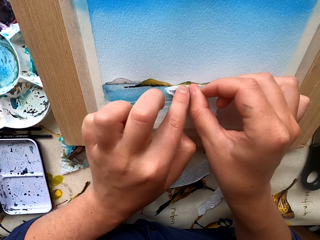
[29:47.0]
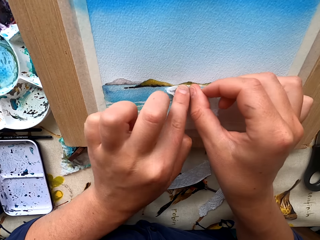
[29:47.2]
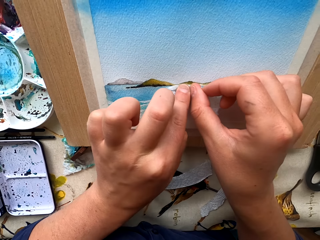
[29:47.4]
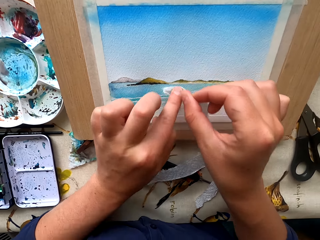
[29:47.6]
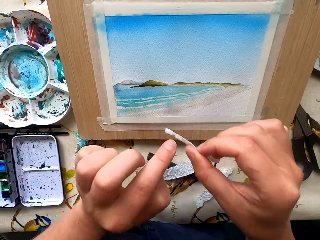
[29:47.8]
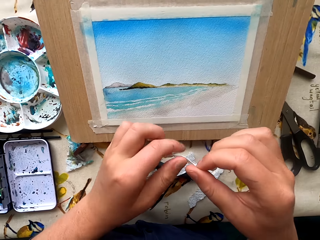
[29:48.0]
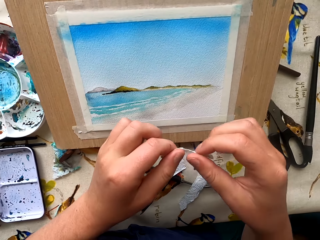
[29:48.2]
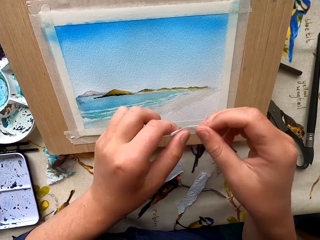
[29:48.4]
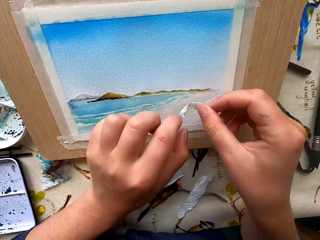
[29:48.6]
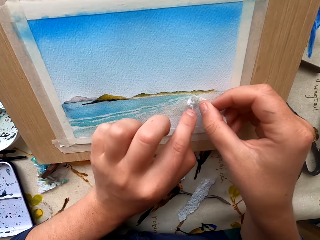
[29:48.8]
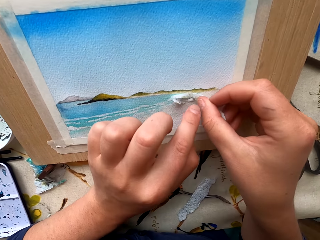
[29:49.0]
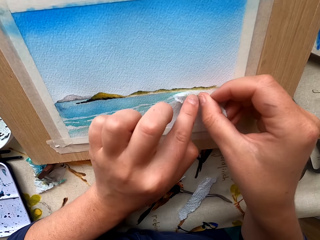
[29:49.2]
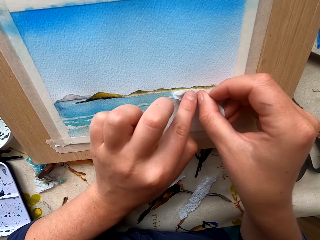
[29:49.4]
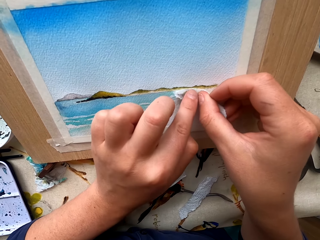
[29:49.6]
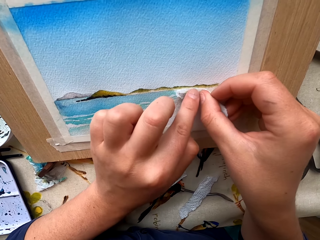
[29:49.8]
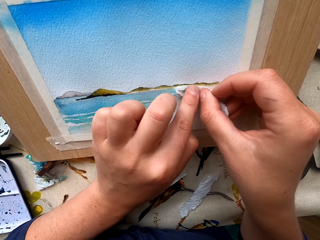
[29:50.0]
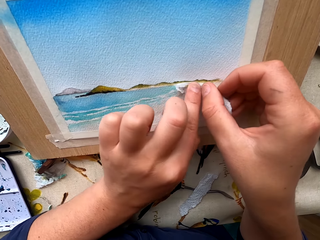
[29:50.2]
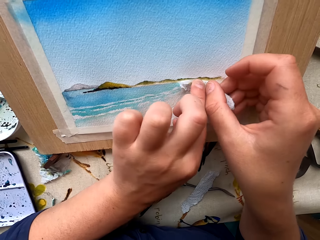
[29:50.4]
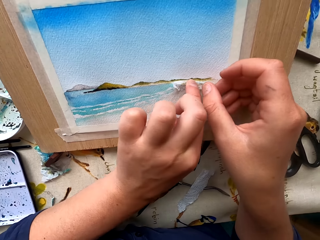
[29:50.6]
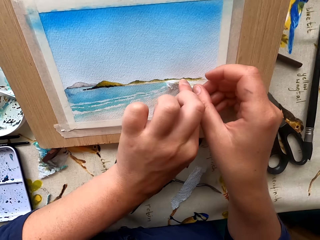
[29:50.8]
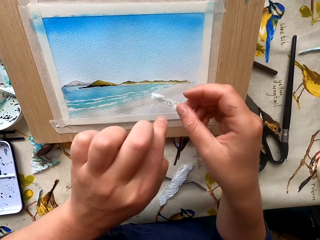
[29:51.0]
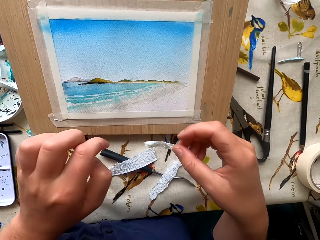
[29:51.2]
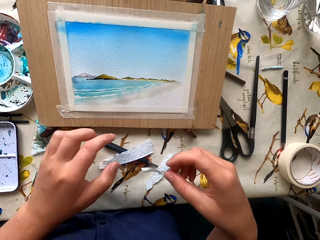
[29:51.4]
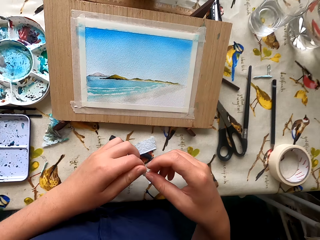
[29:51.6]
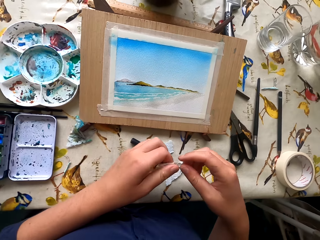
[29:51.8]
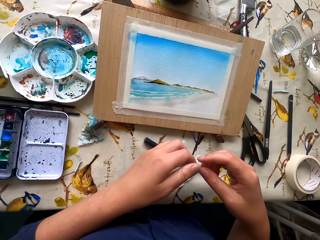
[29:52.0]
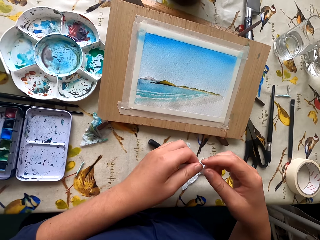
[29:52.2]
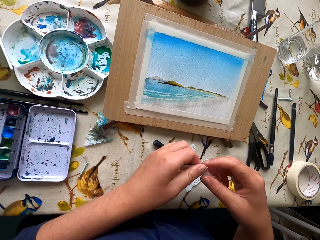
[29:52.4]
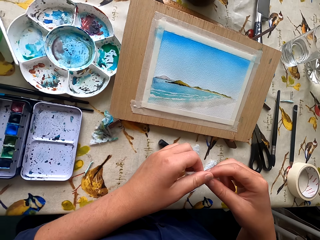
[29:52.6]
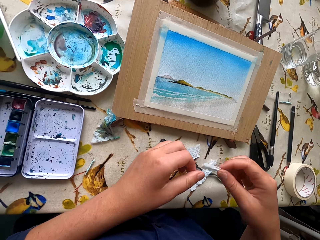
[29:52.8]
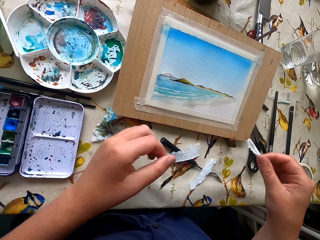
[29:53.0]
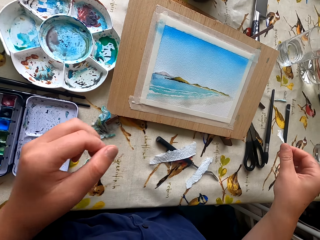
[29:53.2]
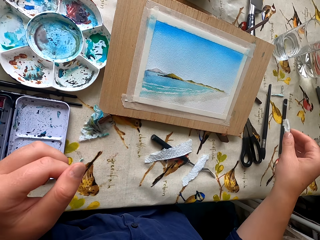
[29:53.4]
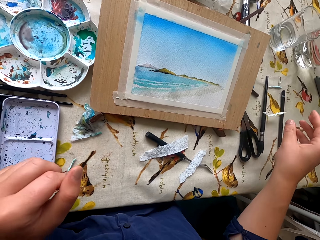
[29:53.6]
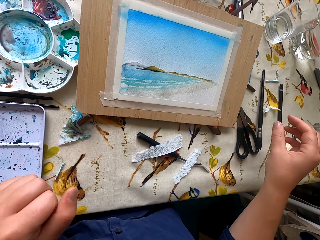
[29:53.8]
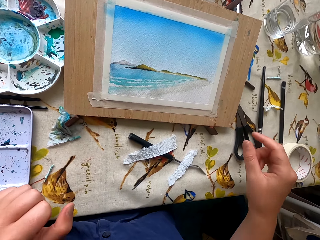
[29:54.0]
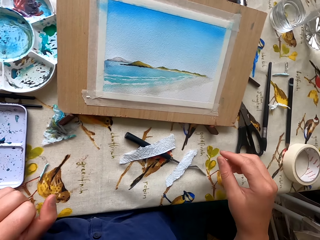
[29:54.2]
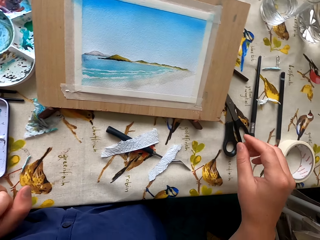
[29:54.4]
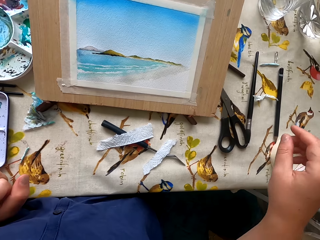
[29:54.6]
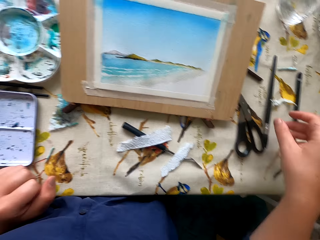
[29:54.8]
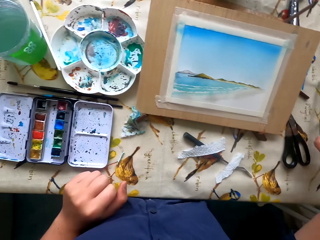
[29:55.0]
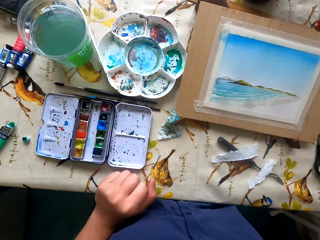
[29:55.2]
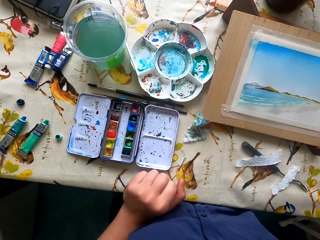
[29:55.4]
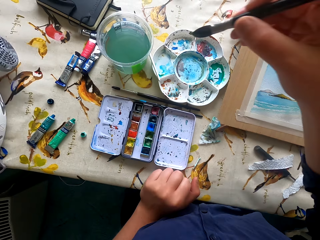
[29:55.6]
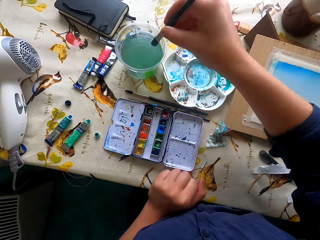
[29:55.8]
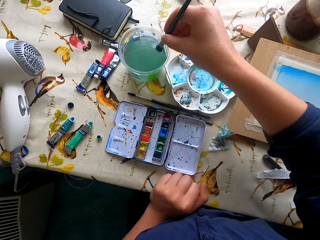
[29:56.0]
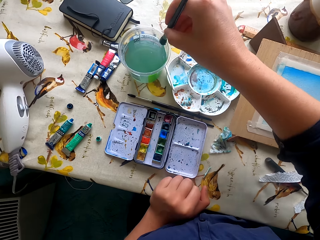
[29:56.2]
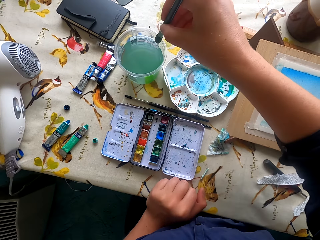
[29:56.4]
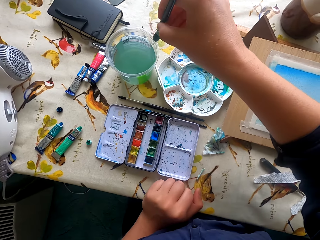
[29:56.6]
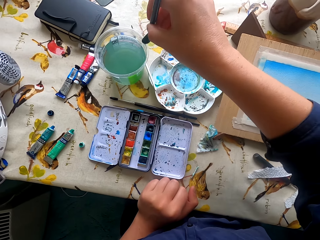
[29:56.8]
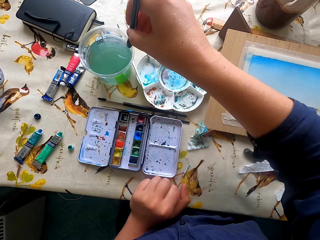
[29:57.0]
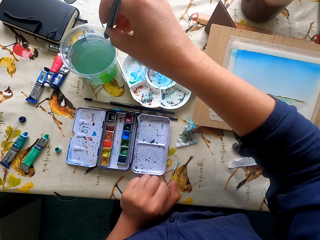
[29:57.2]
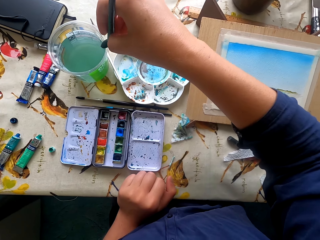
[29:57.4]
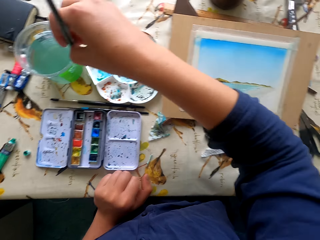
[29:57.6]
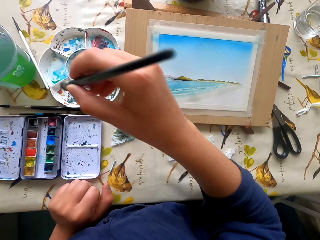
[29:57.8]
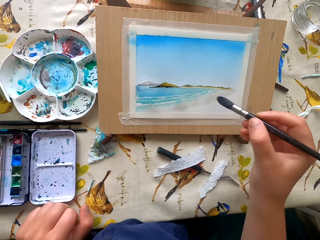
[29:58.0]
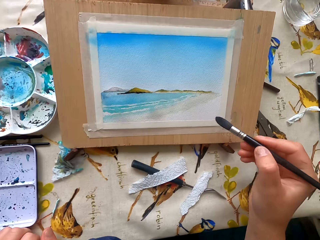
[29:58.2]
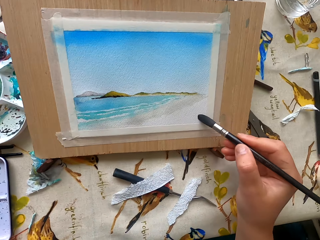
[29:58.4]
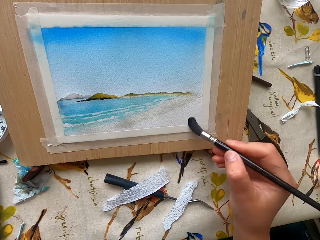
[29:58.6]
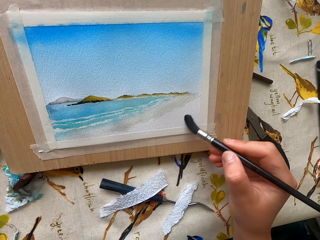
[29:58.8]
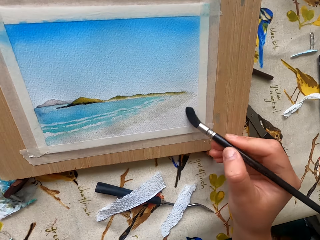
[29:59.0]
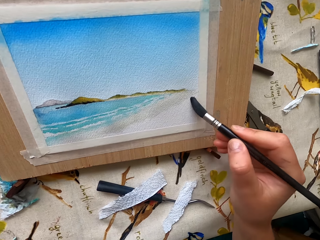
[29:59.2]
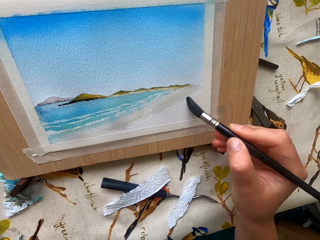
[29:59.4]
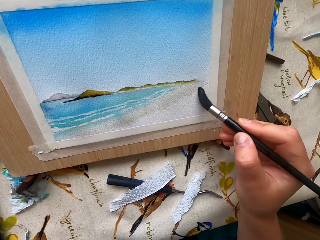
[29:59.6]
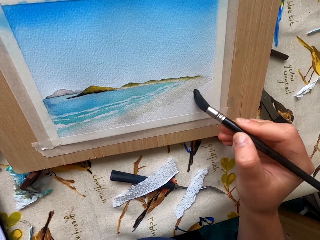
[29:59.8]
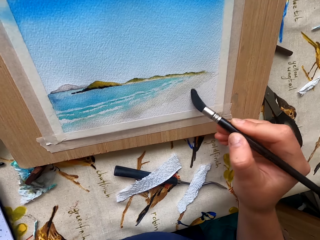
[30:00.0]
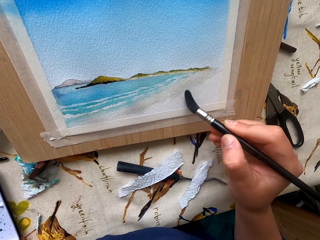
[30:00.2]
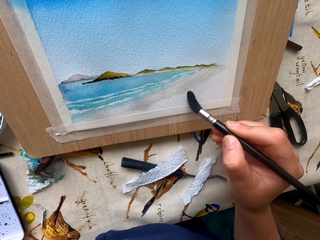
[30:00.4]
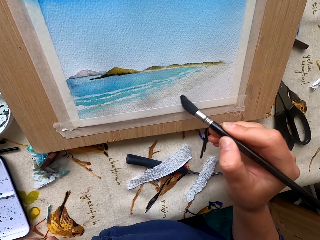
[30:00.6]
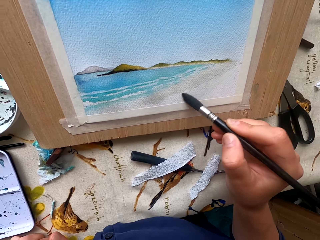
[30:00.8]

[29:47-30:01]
The camera wearer holds the tissue paper. They put the paper aside. They drop the tissue on the table. They take a pen brush or paintbrush from the table. They dip the pen brush in water. They hold the paintbrush. They wipe the pen brush with the container edges. They paint the picture with the pen brush.

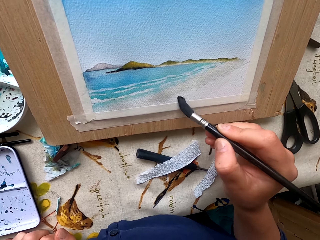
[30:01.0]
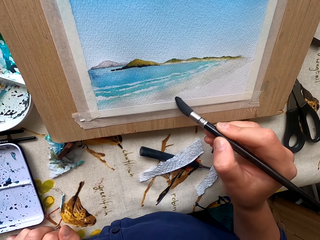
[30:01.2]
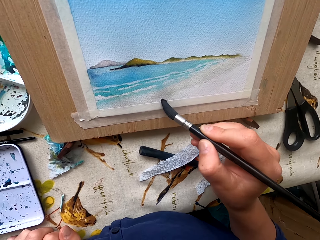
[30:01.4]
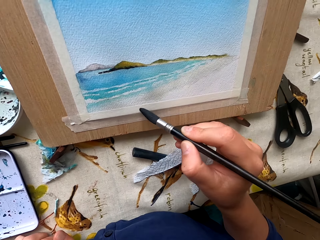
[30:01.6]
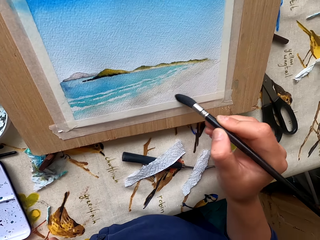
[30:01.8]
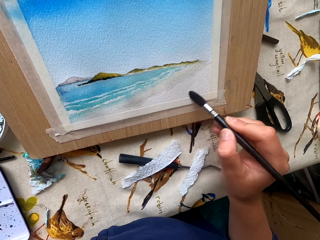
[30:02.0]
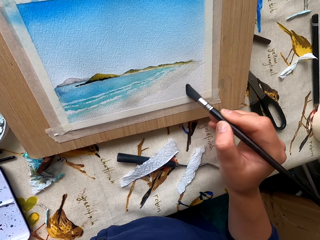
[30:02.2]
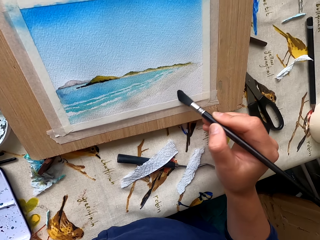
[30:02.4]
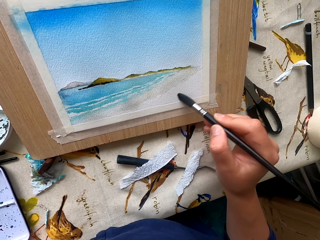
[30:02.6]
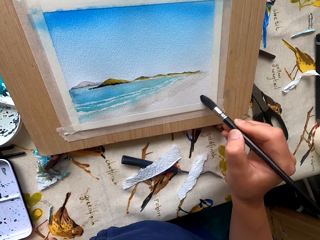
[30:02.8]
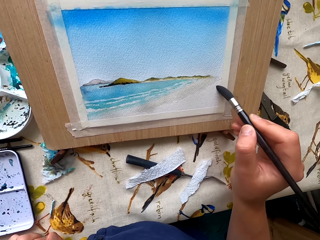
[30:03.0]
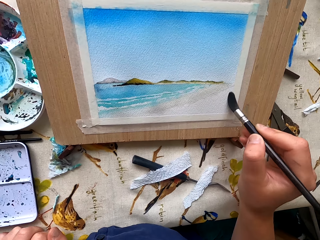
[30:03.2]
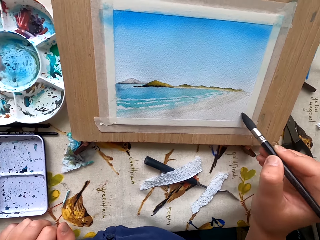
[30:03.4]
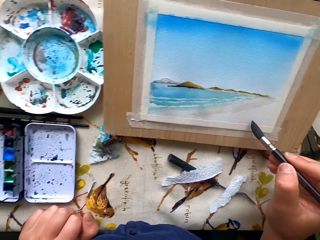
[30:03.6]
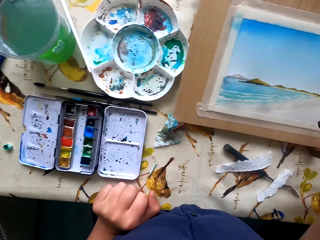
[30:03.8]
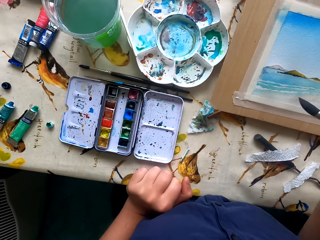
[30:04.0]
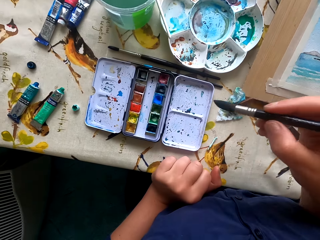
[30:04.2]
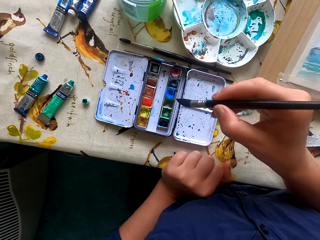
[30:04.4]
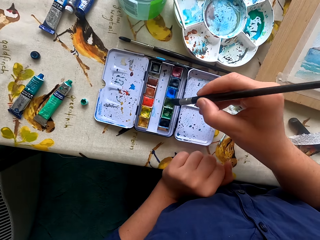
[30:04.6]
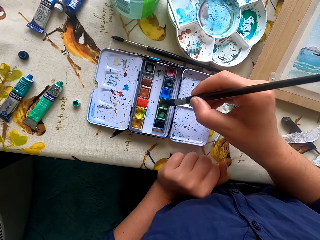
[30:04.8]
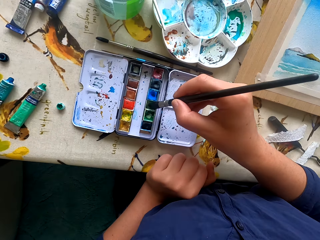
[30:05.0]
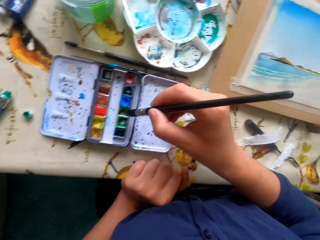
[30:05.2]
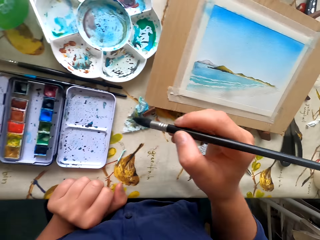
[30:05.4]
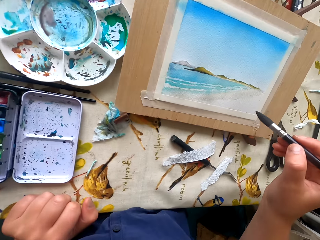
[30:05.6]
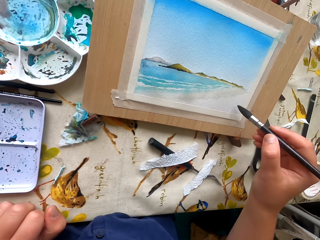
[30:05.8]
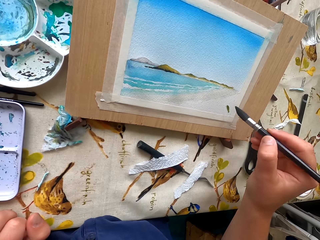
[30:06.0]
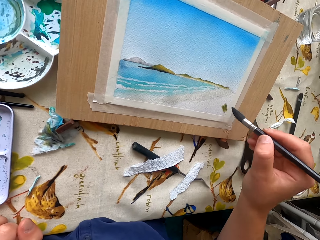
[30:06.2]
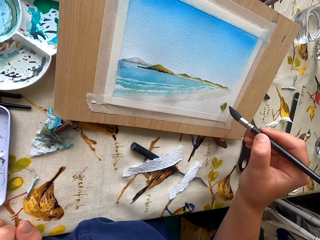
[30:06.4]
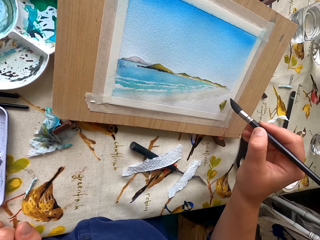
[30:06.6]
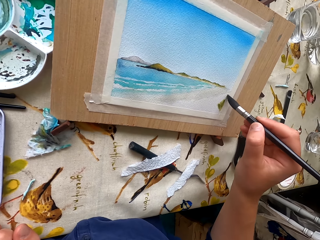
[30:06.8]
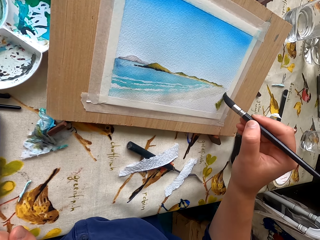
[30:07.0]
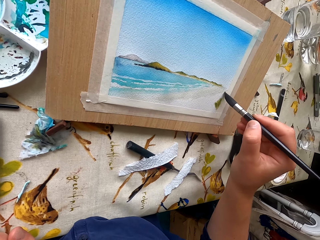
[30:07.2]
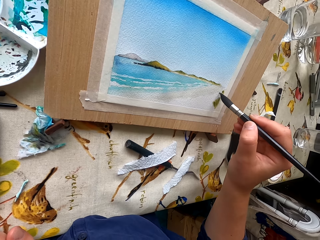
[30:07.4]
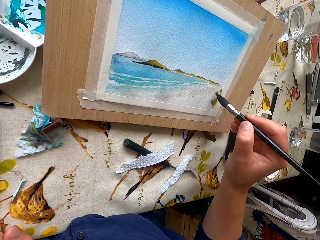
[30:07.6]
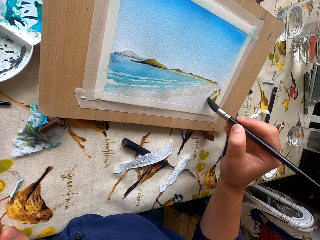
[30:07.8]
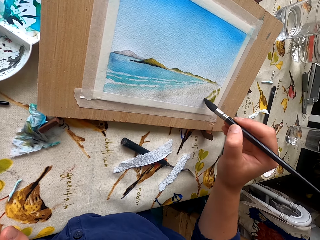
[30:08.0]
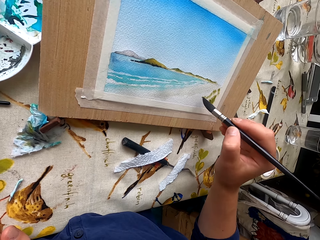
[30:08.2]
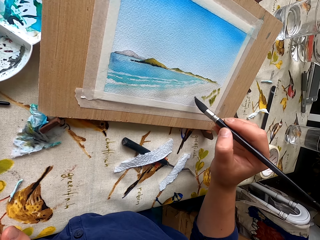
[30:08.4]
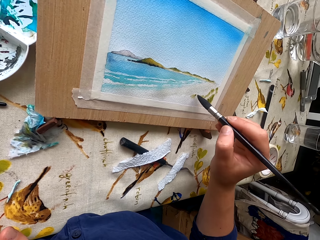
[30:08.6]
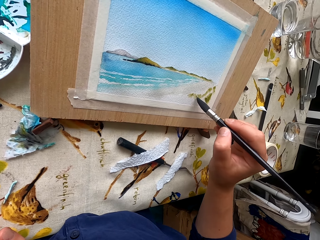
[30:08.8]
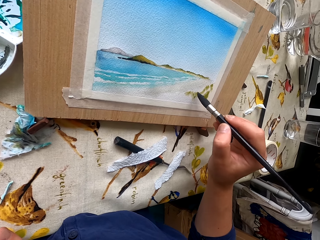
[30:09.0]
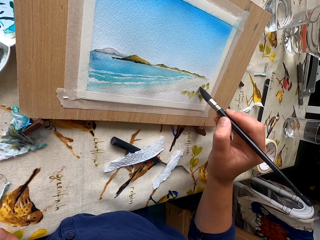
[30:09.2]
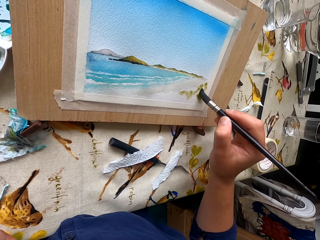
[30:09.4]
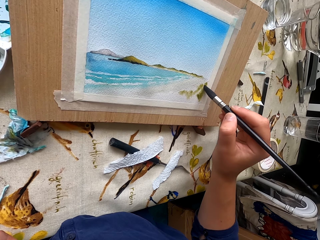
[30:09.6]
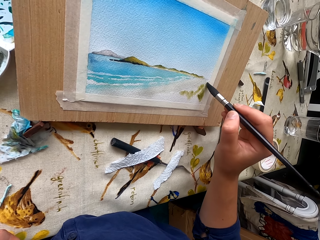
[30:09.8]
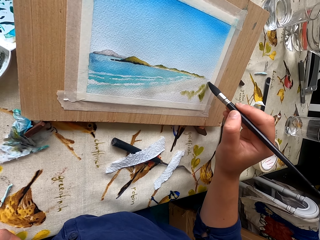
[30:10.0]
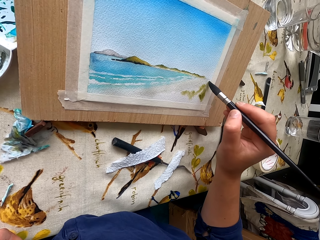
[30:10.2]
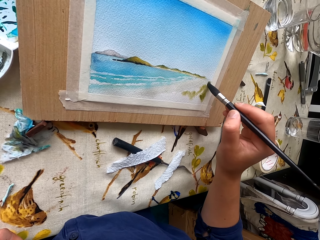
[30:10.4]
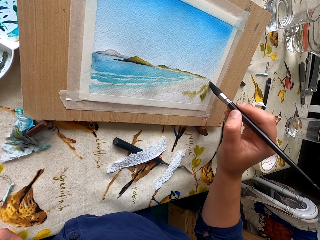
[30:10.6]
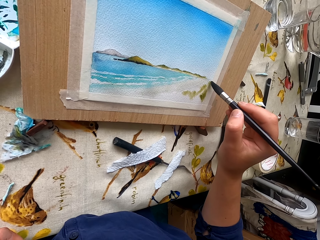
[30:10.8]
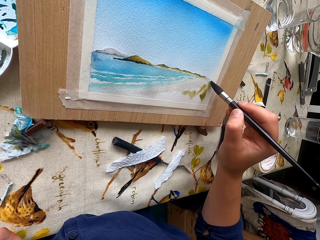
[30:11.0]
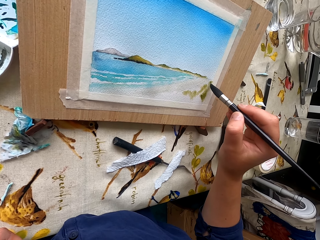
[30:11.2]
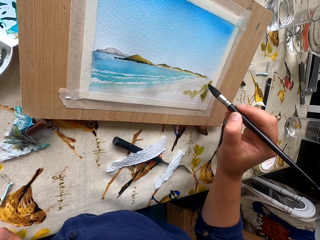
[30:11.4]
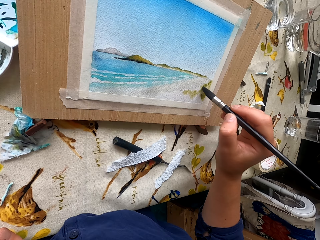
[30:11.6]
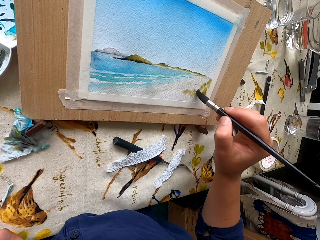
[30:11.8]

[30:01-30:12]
The camera wearer paints on the drawing paper. They rub the pen brush in the ink container. They dip the paintbrush in the color. They paint the picture with the pen brush. They paint on the drawing paper.
